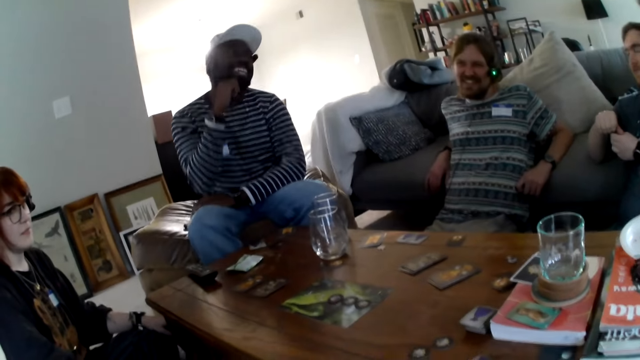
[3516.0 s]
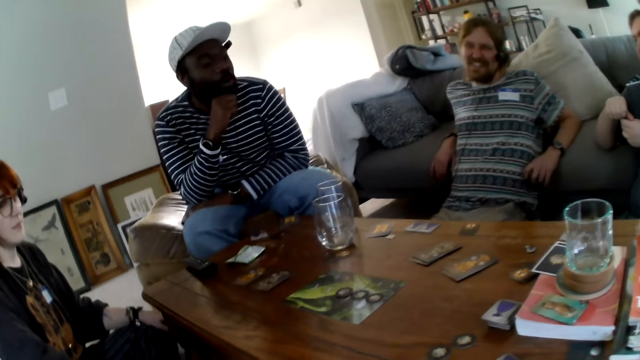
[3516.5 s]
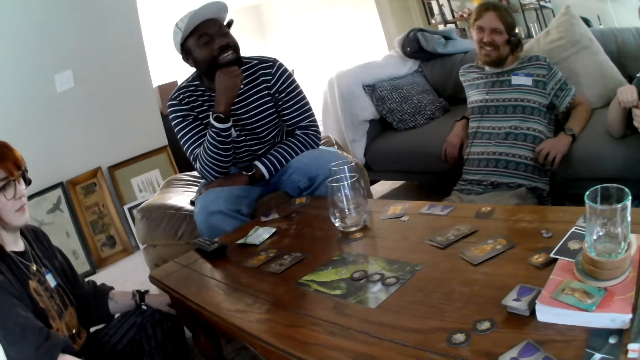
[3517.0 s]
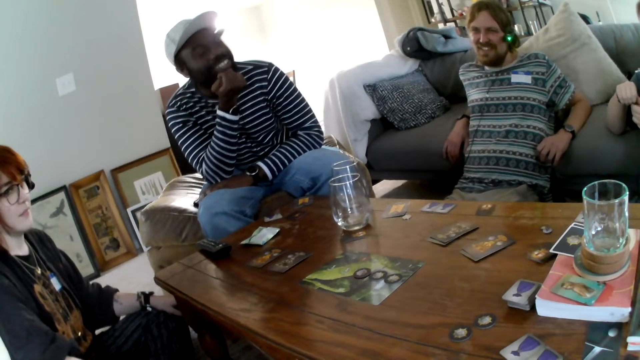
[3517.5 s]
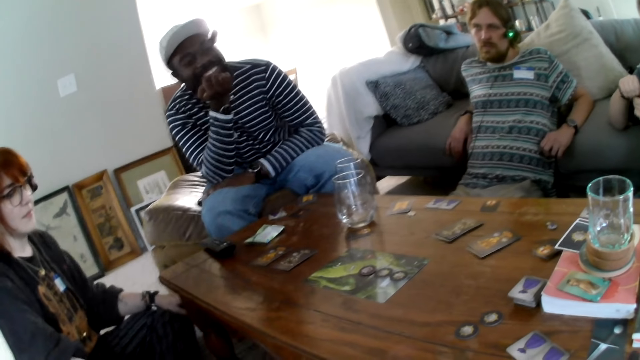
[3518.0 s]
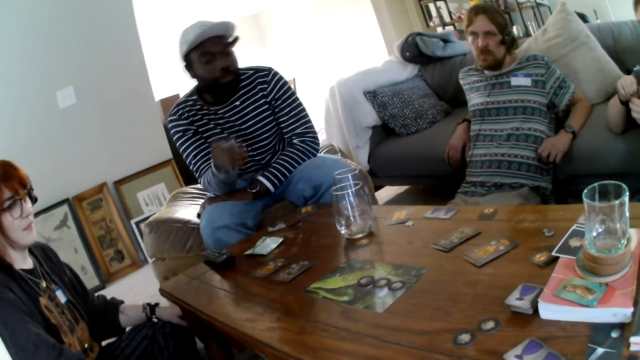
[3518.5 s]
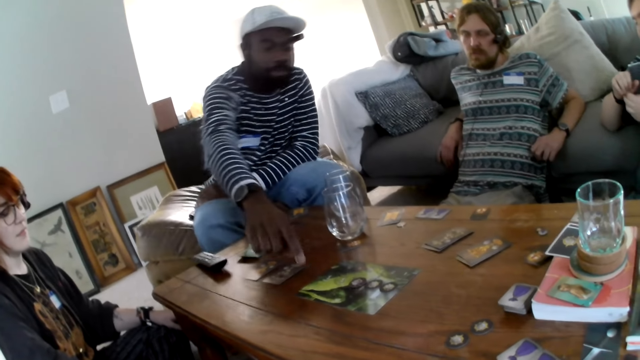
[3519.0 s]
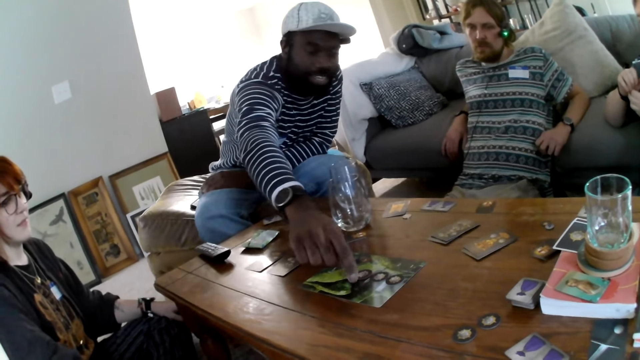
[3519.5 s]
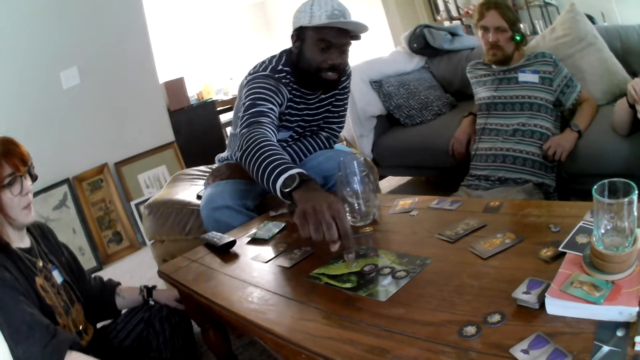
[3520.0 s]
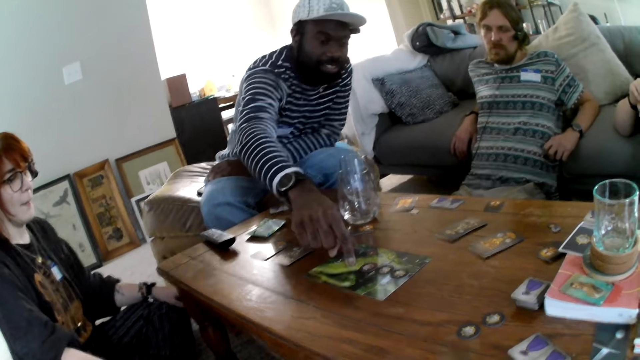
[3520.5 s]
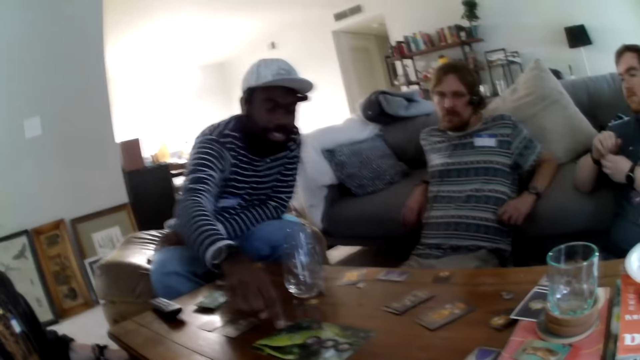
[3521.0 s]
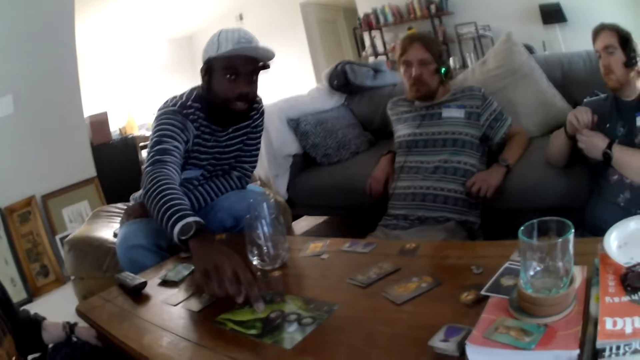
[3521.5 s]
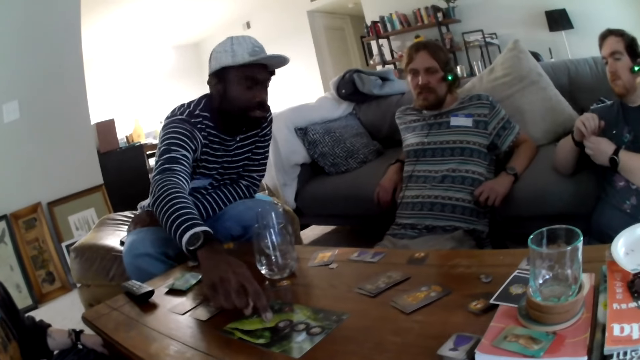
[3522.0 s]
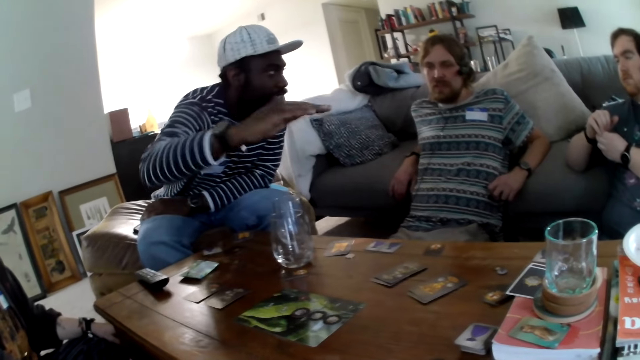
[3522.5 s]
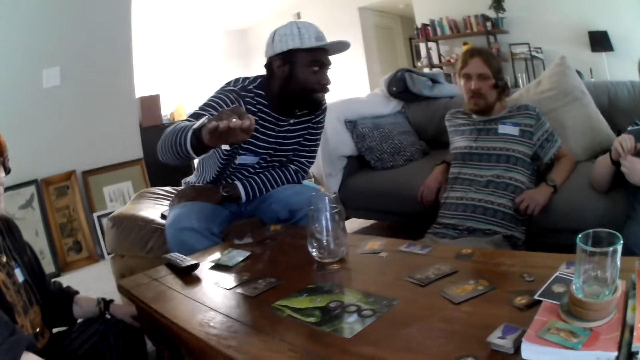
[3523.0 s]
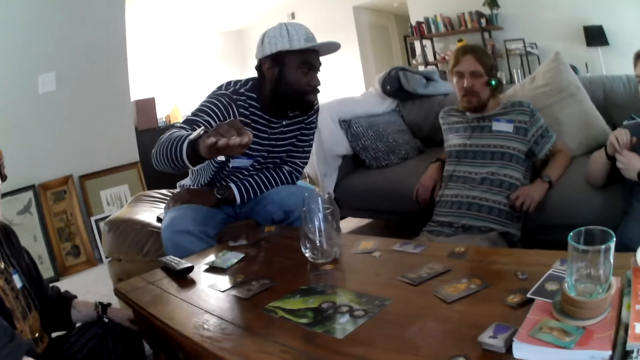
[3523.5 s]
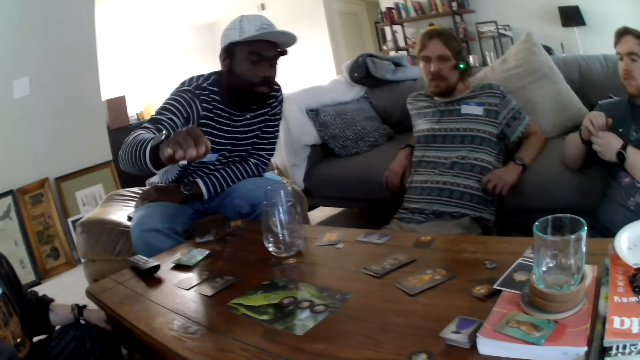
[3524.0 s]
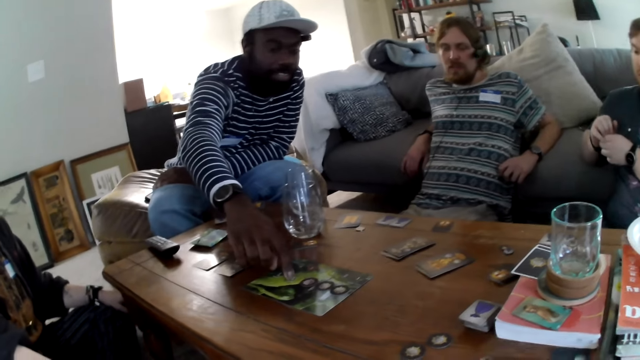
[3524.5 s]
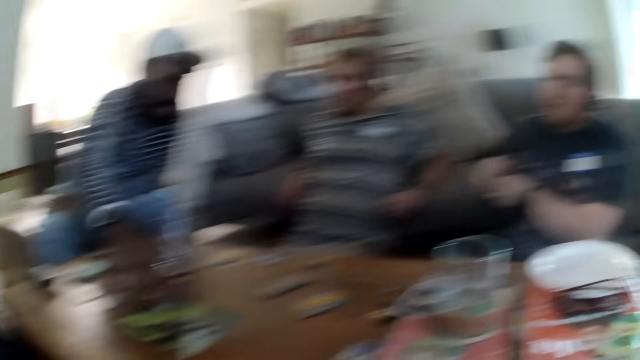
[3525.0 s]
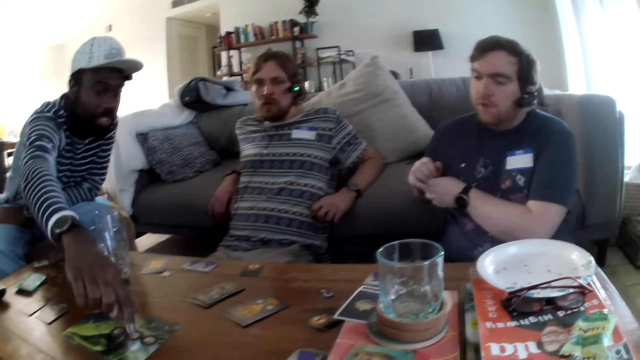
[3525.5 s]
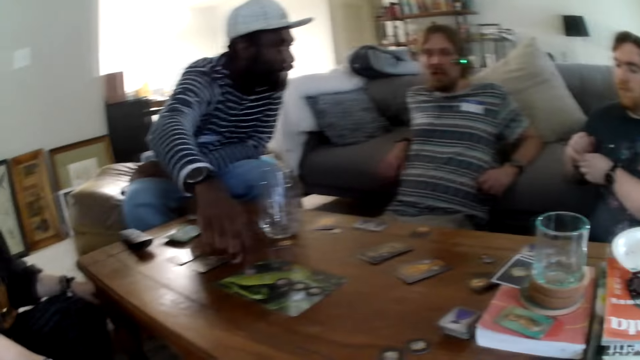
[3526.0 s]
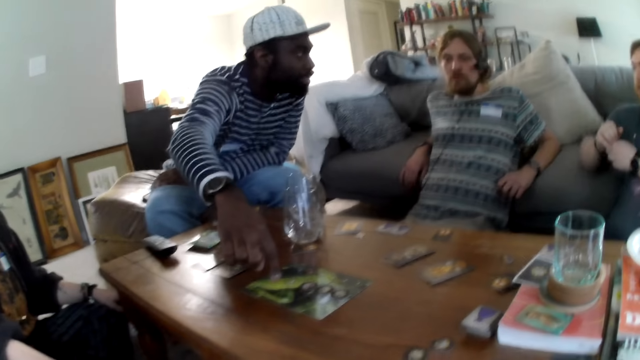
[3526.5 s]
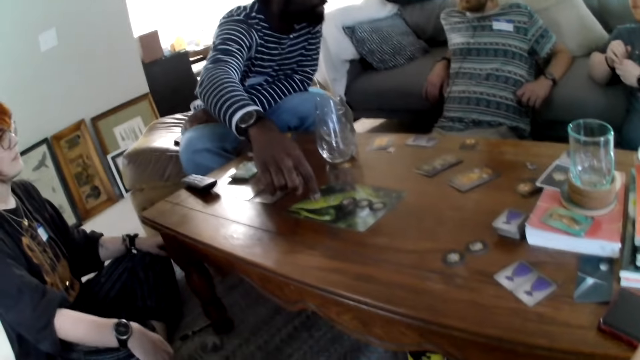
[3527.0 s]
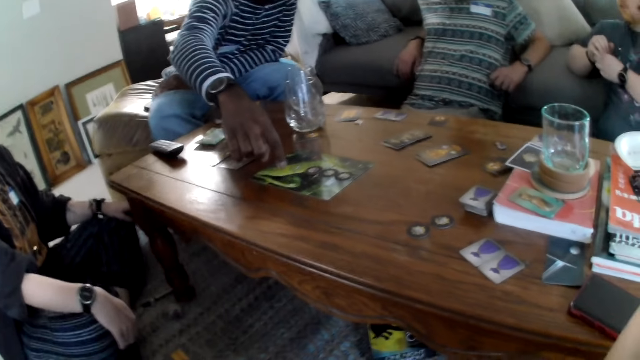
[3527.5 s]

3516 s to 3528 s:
A person picks up a card. The person points at the table. Another person taps the table.

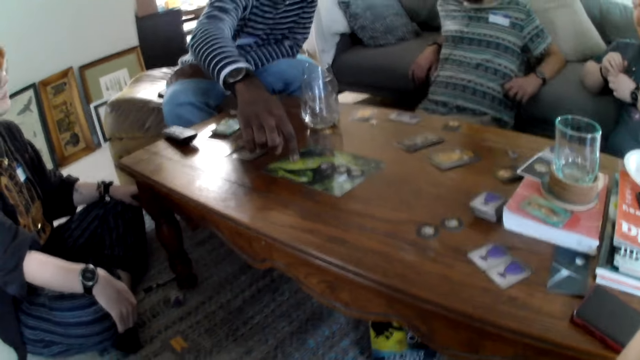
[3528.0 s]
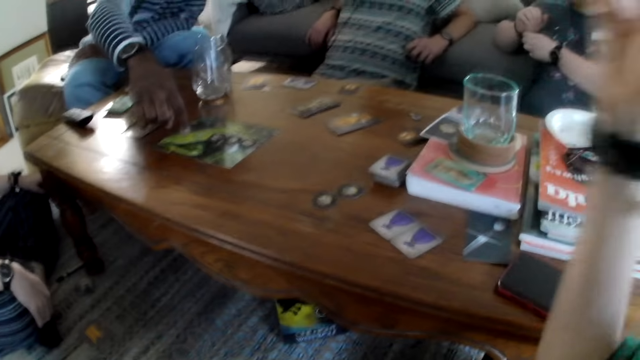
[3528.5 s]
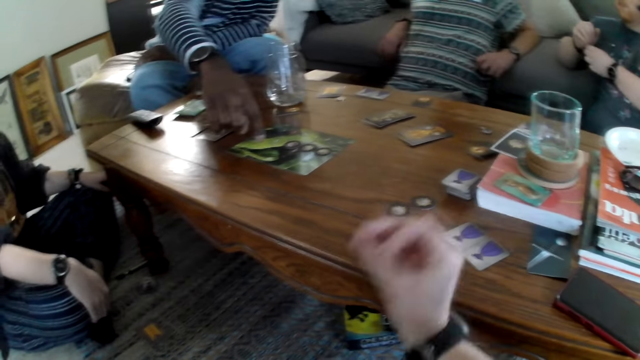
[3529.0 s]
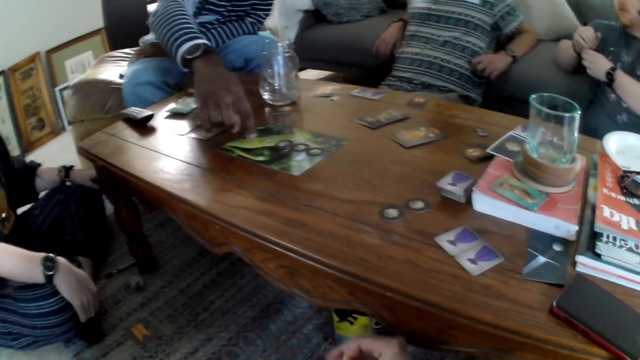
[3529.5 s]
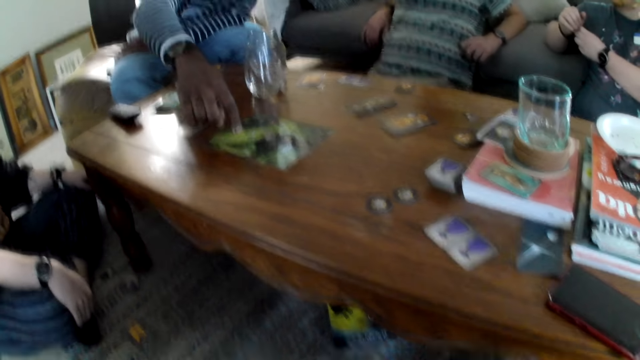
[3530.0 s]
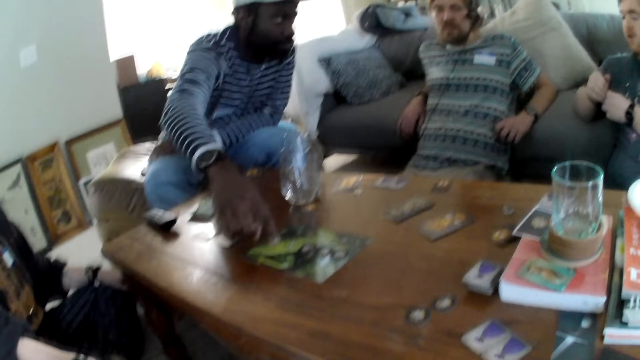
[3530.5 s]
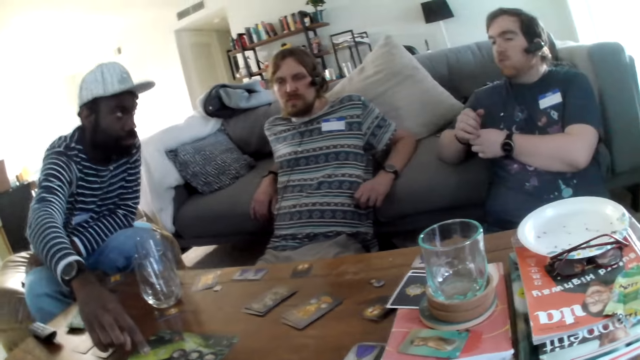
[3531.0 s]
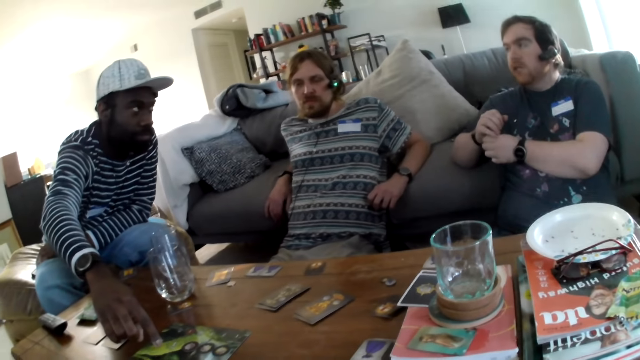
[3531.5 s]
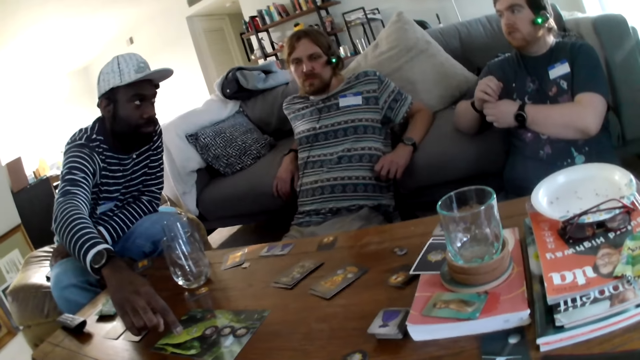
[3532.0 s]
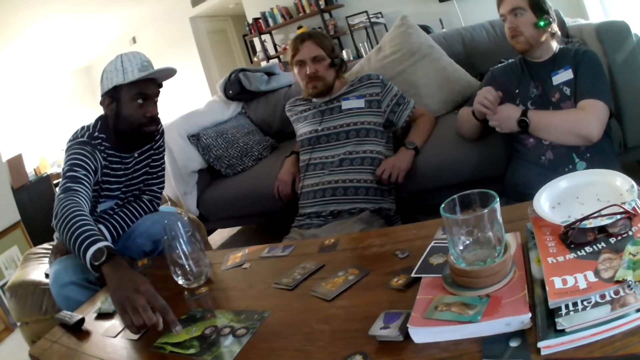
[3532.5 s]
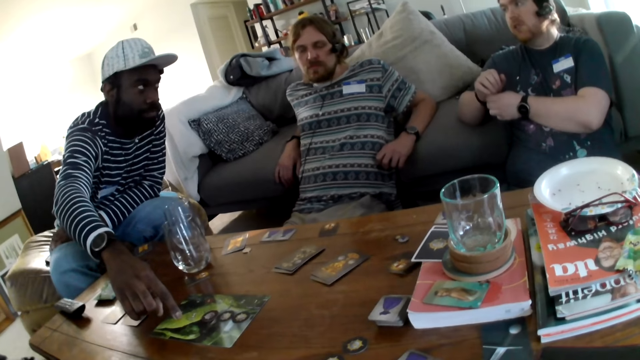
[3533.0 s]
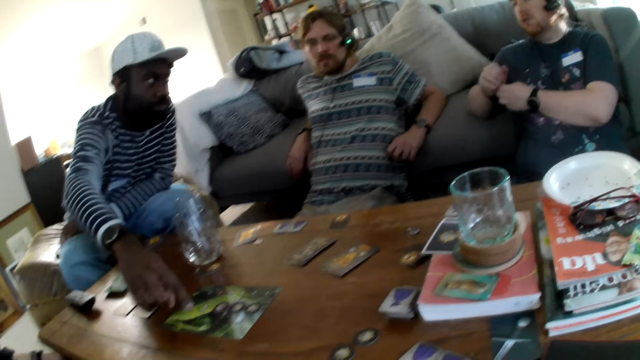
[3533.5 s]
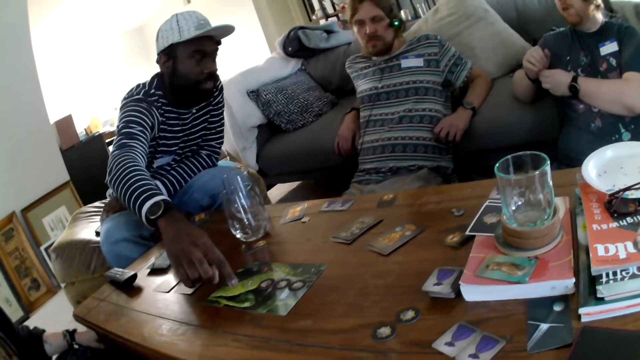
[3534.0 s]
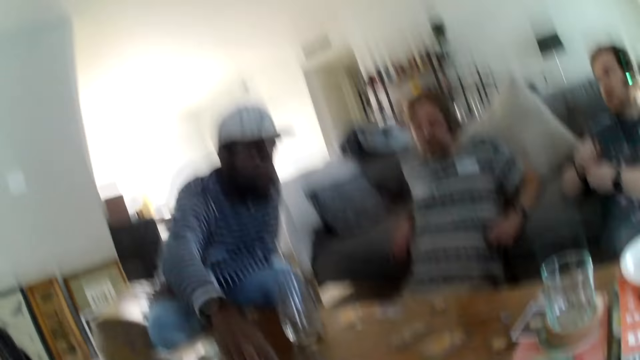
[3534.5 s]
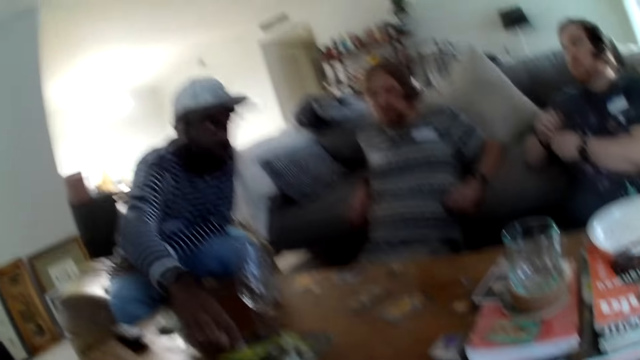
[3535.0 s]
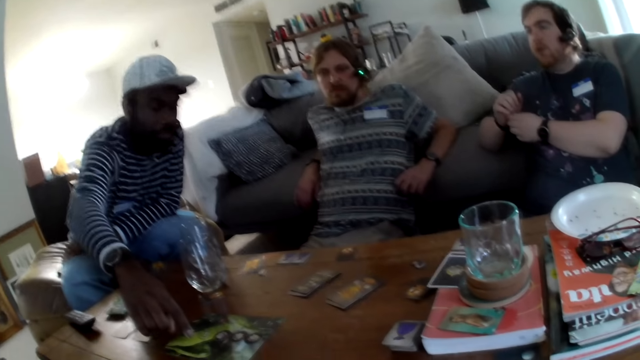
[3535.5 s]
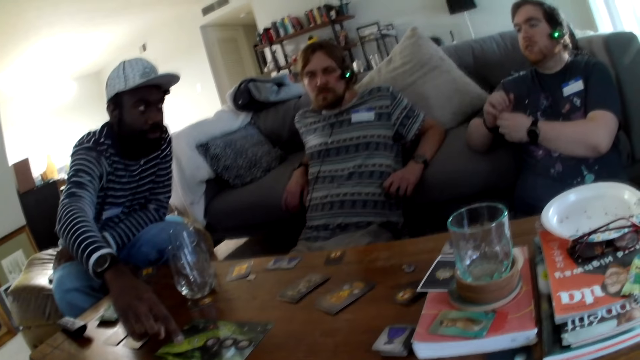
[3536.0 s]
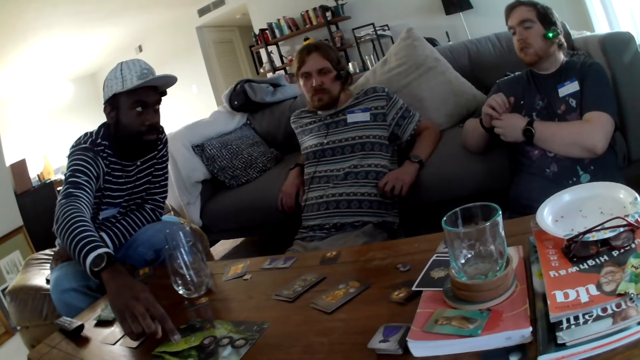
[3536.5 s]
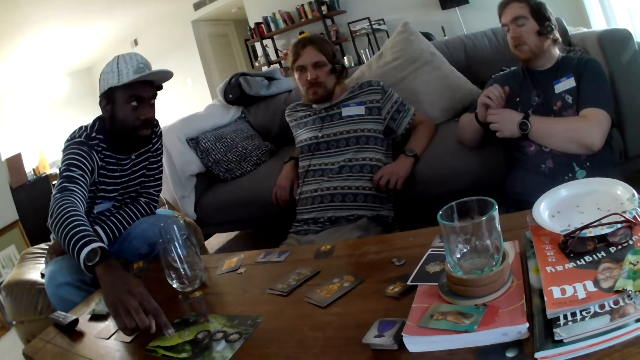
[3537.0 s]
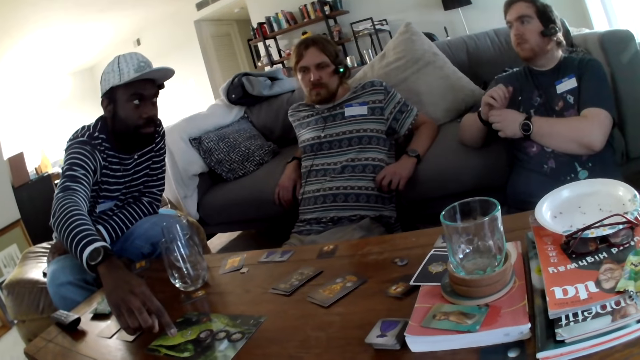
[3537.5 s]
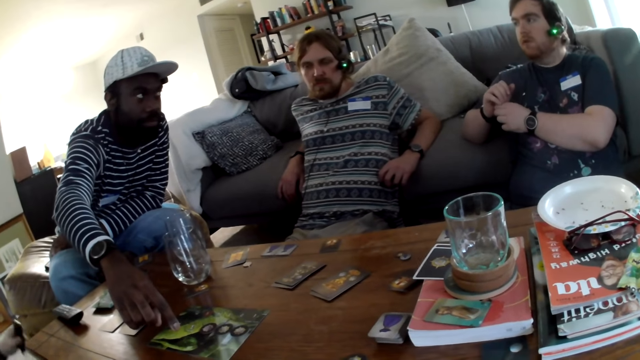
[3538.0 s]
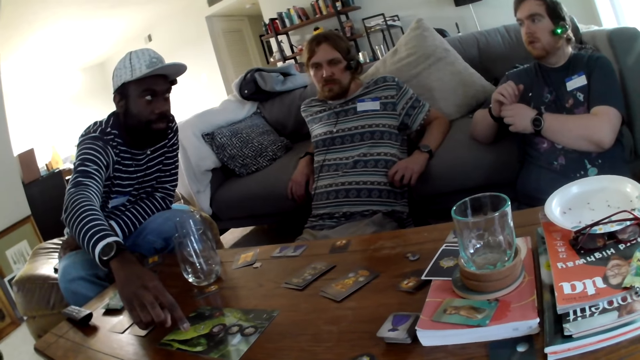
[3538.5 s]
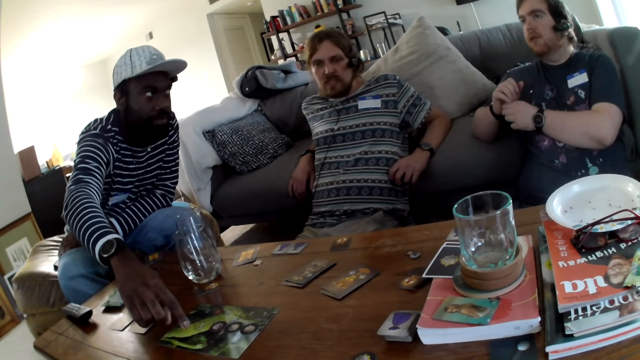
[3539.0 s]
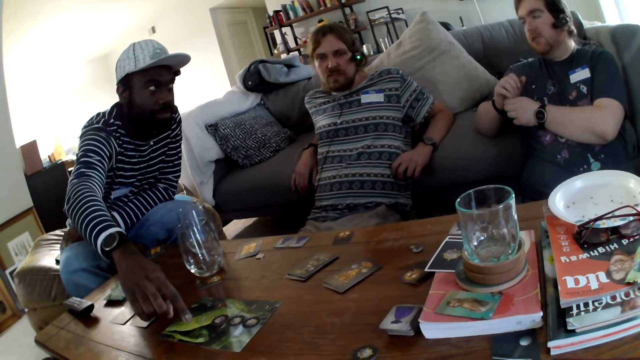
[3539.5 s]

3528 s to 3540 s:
The camera wearer moves a hand. They put the hand down. A person taps the table.
